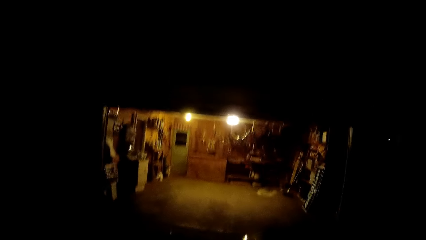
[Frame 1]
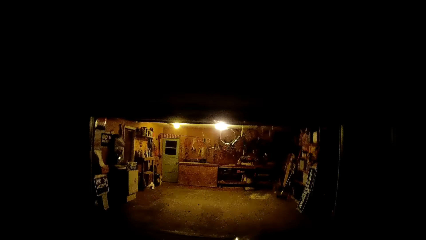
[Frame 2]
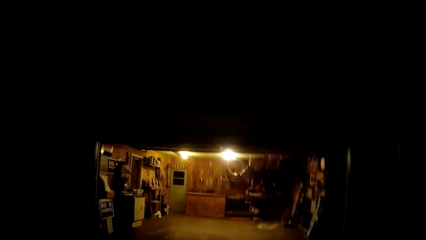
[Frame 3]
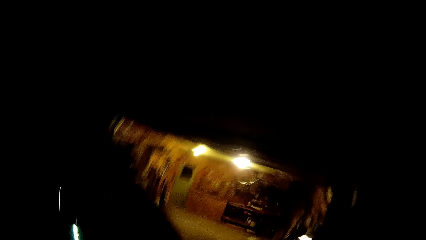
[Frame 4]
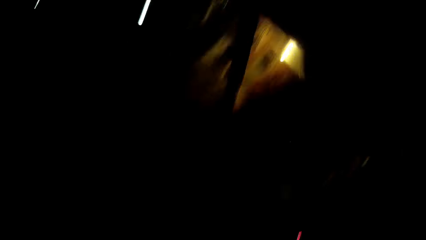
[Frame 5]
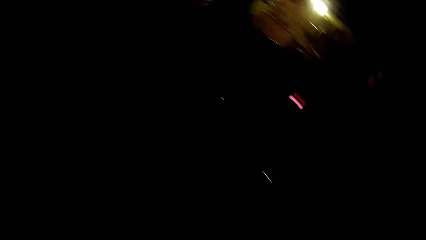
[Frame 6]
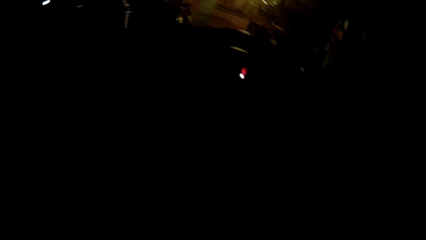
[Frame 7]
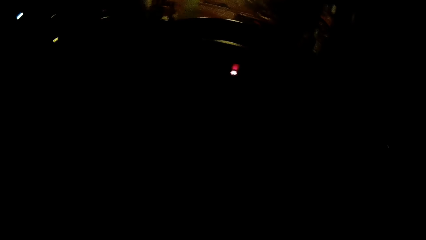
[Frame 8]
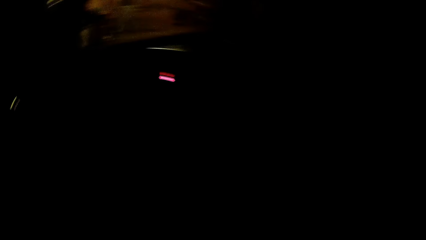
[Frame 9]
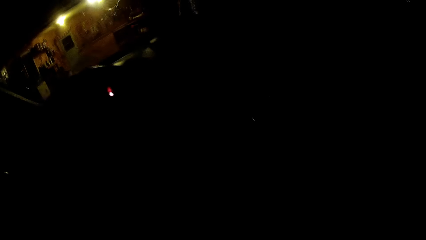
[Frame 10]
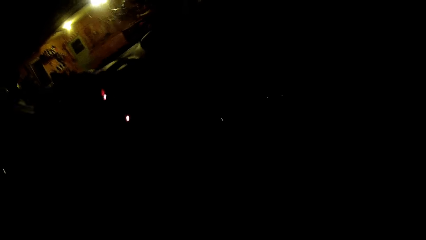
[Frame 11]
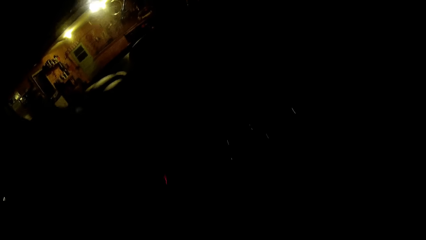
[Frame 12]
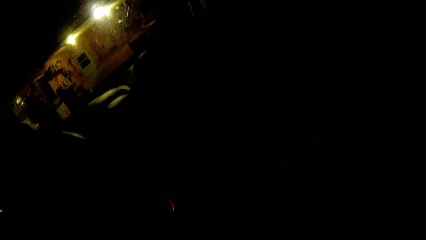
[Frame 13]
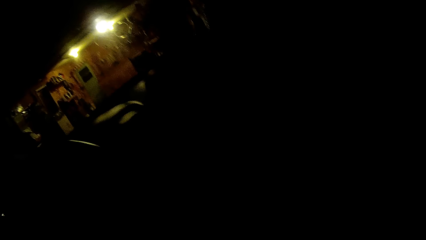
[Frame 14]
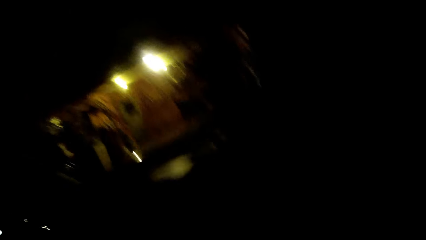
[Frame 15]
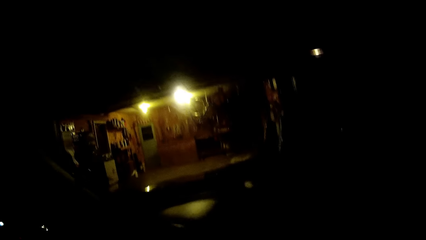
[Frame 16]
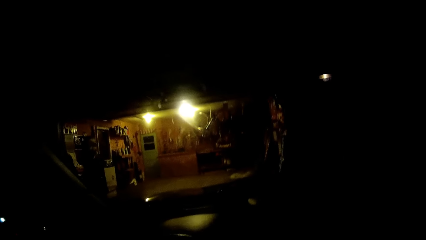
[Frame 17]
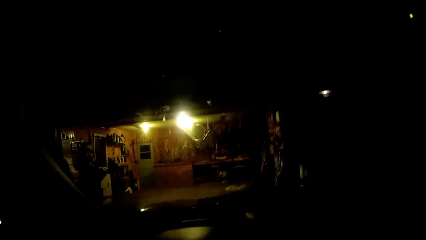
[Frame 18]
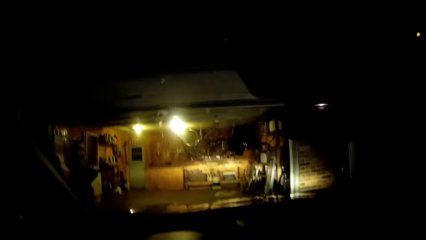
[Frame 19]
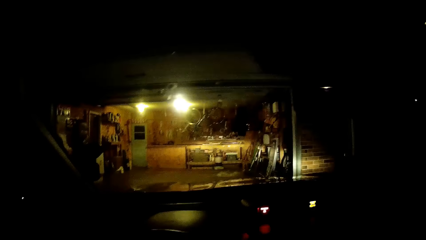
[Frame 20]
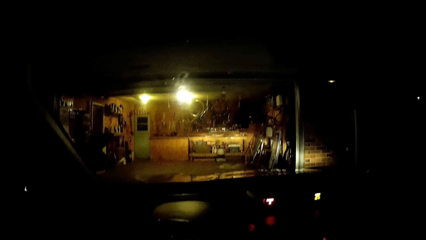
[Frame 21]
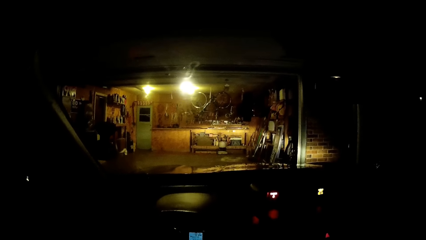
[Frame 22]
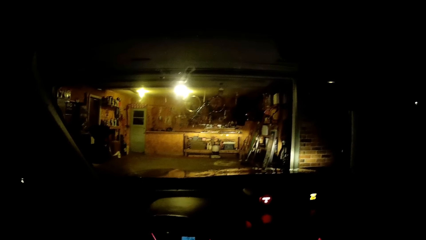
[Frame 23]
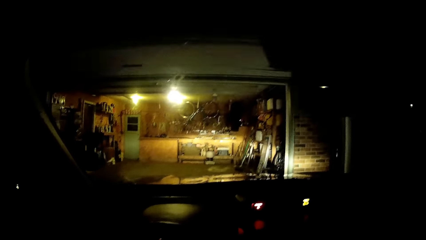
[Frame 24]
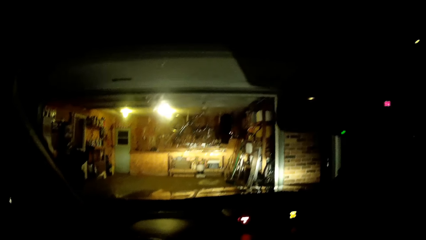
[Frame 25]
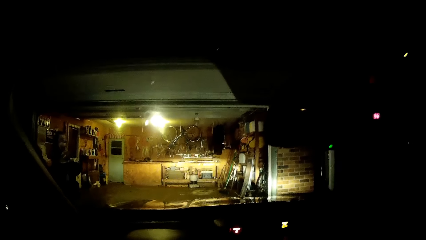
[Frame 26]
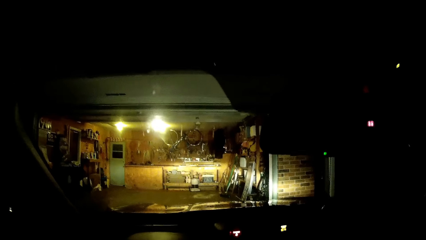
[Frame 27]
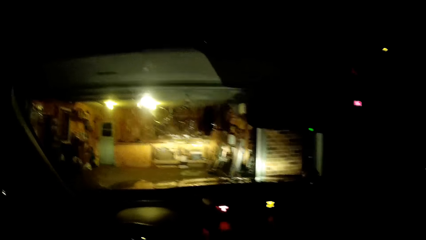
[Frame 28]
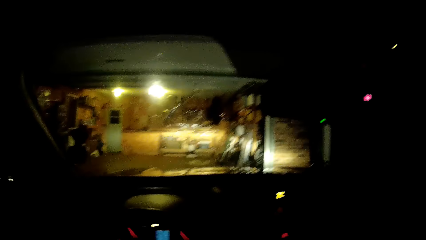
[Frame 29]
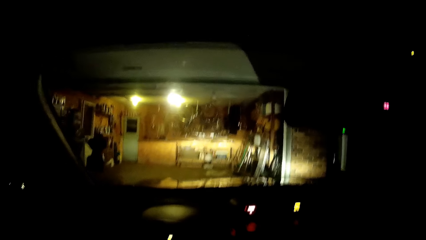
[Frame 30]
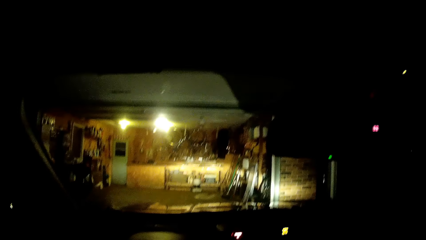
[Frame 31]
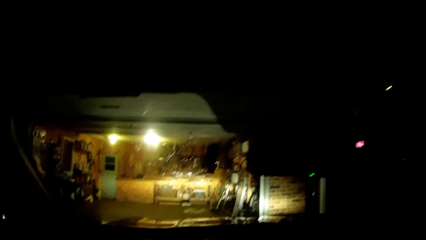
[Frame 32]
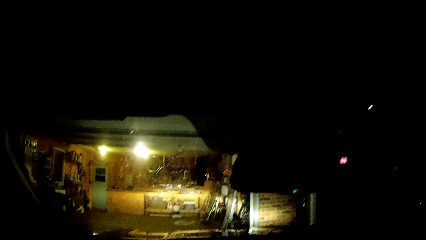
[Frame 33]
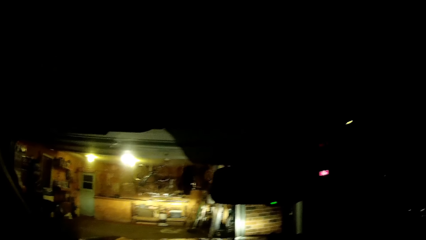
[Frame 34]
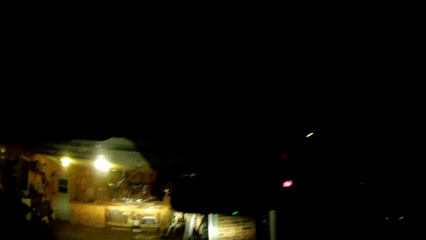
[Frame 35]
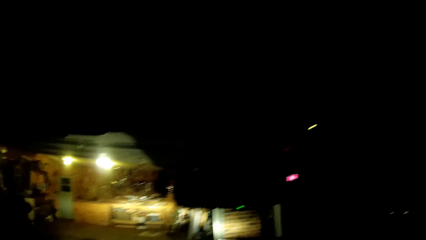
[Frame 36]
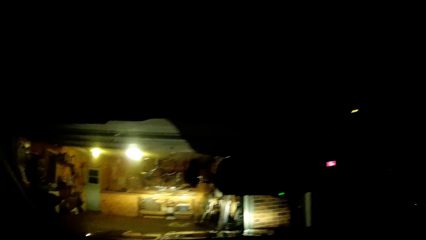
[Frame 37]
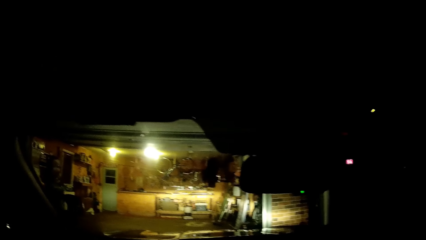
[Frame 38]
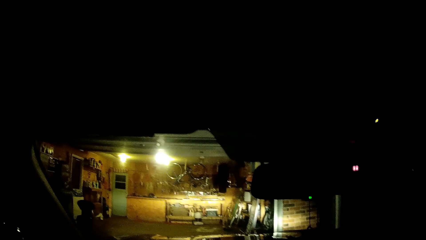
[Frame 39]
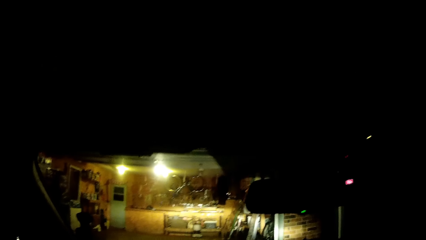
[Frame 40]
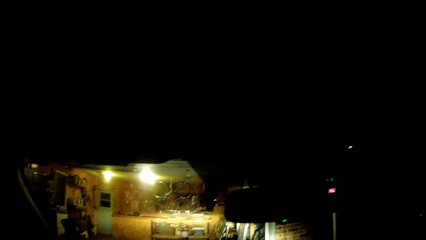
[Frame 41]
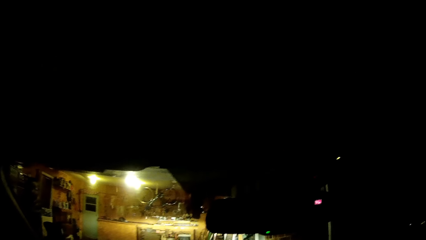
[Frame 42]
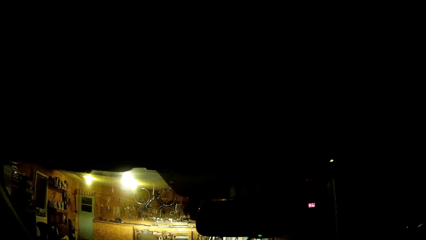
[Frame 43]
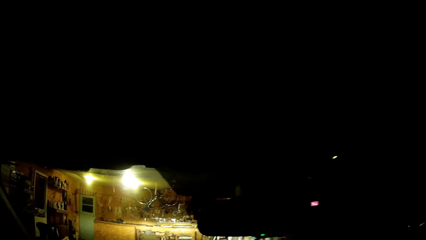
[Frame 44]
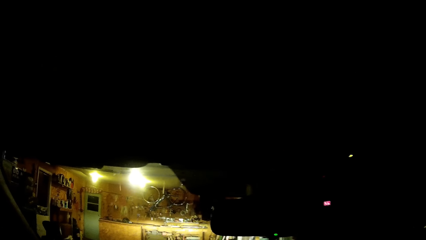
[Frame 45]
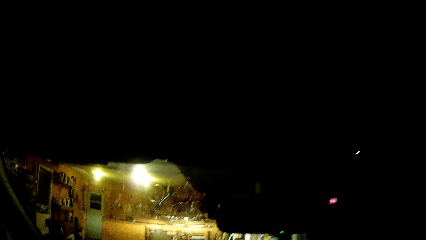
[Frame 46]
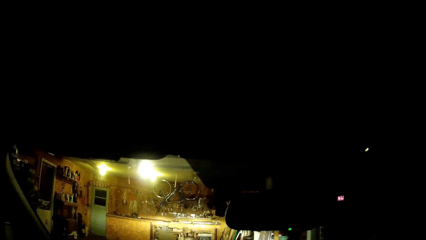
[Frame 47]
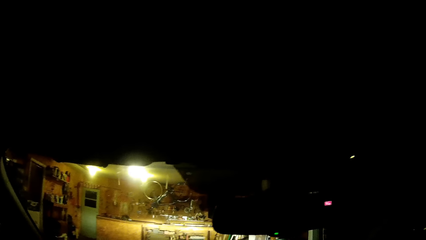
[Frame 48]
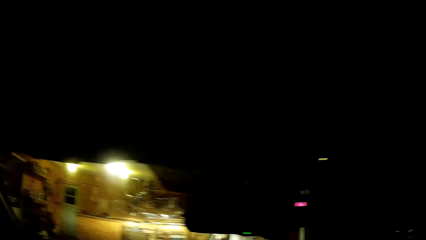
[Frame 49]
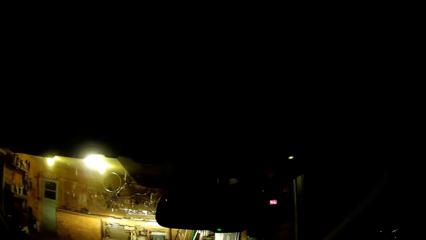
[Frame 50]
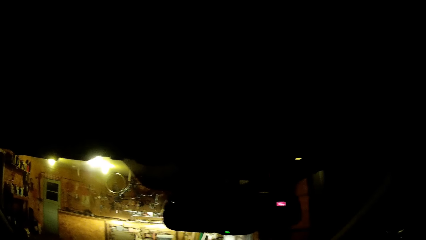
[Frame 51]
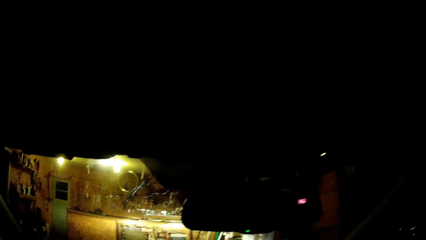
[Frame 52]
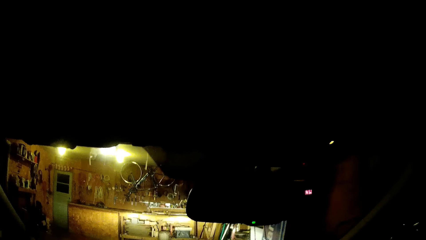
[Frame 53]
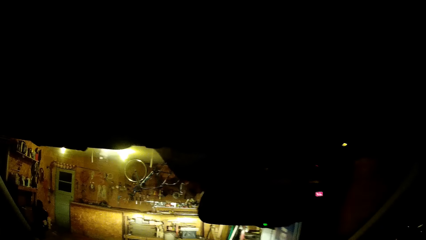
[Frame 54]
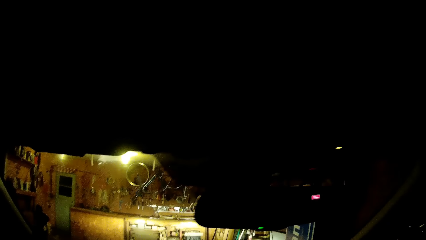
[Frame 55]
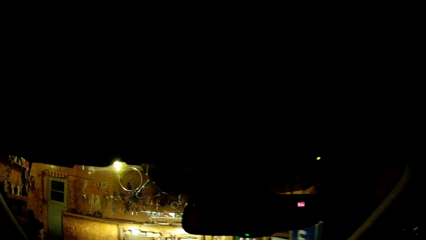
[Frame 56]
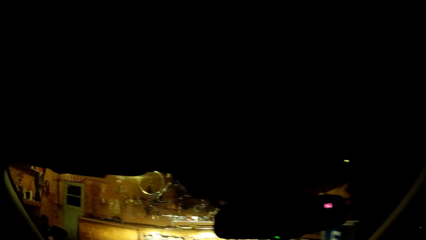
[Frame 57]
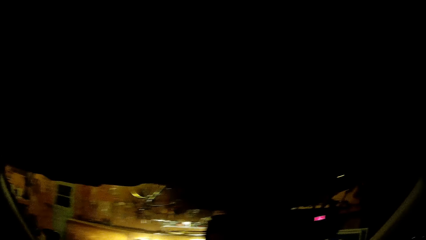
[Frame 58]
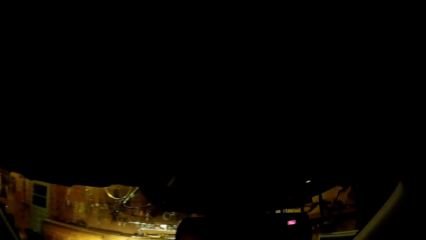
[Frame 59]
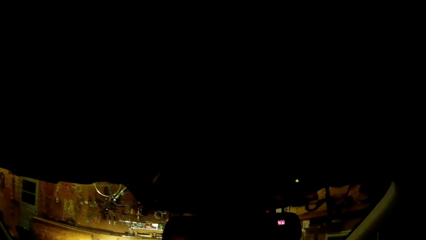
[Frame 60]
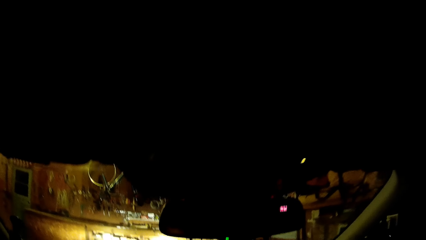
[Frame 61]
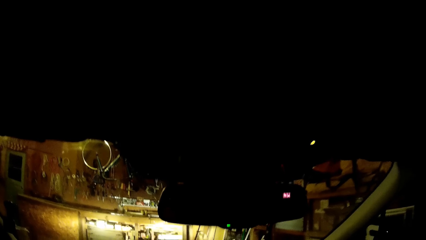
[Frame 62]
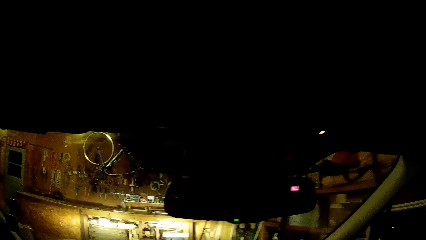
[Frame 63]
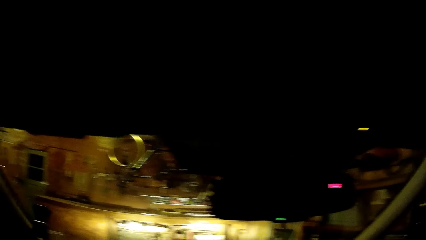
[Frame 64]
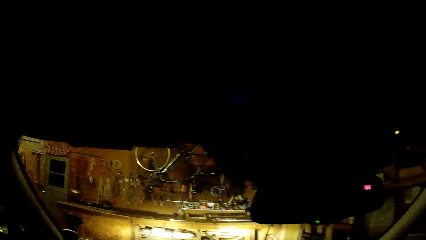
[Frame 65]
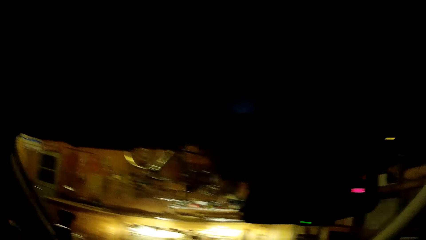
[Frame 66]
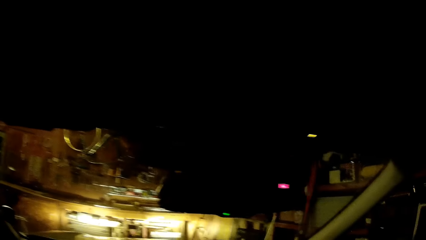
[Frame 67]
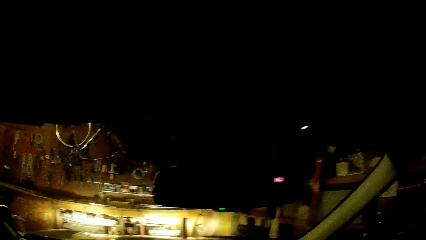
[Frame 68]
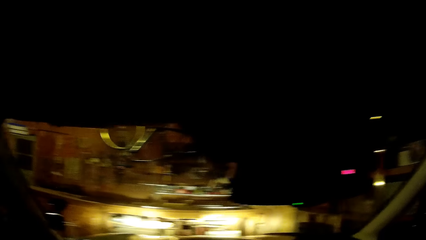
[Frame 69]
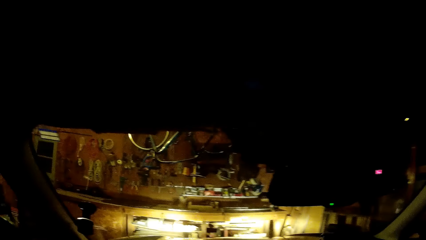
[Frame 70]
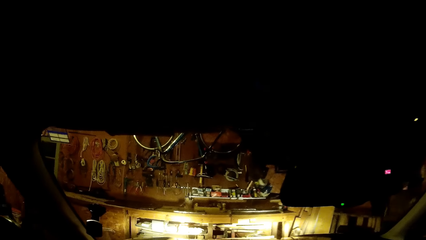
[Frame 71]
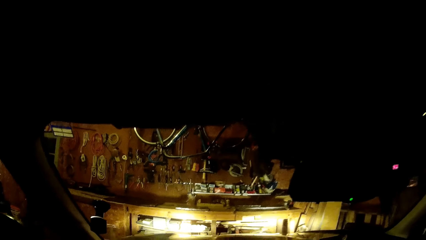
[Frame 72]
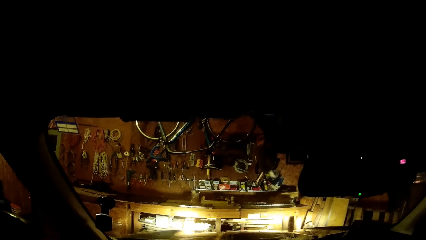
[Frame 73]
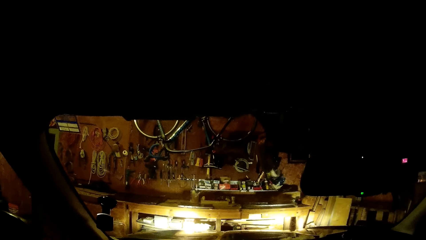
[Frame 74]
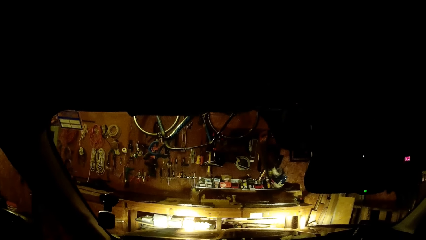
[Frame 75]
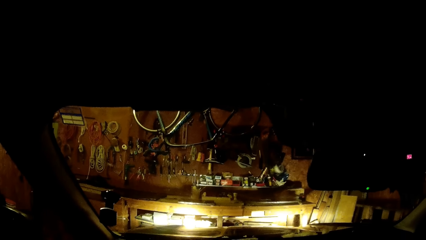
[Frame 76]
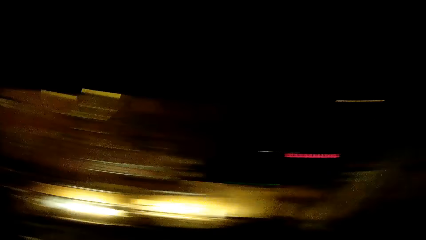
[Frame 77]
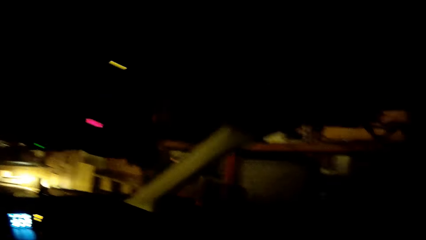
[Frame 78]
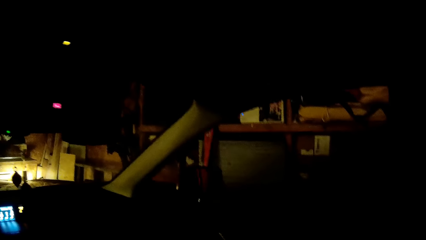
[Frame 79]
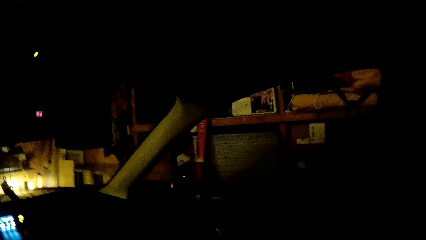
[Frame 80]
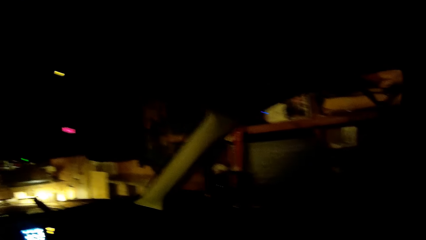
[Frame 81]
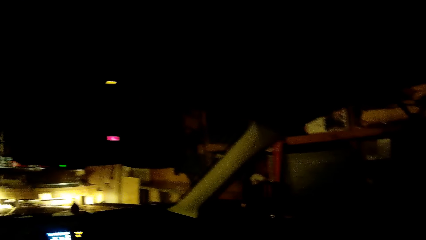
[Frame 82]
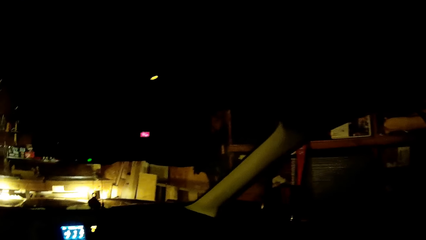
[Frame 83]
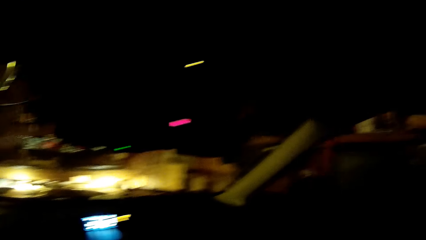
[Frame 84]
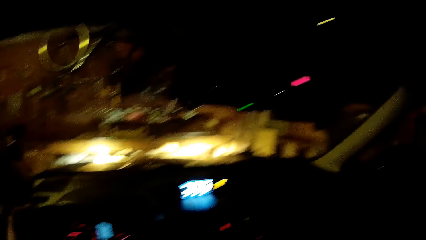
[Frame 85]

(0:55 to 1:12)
The camera wearer enters into the car. They drive the car into the garage.
